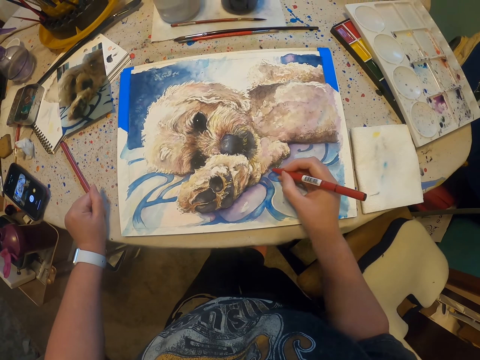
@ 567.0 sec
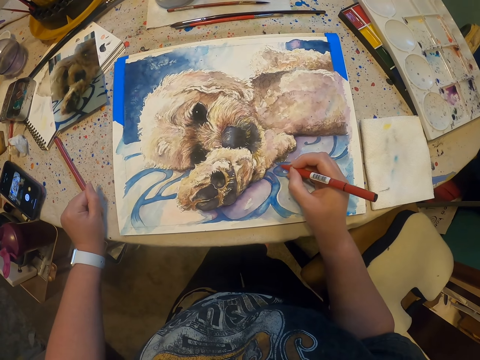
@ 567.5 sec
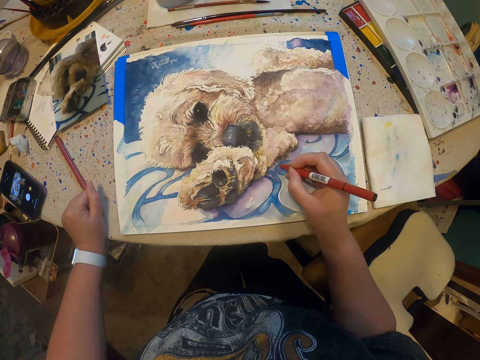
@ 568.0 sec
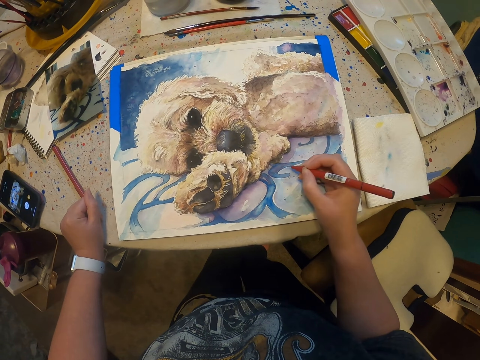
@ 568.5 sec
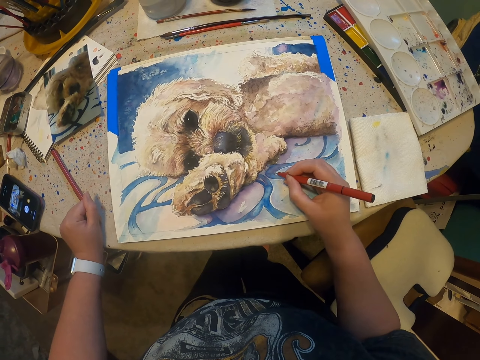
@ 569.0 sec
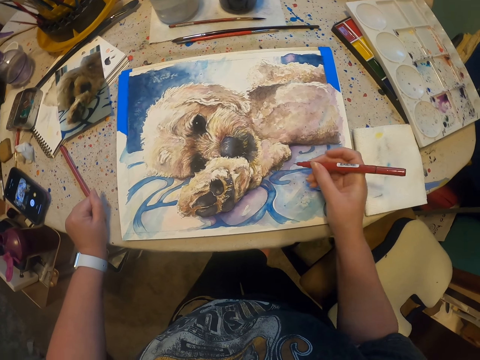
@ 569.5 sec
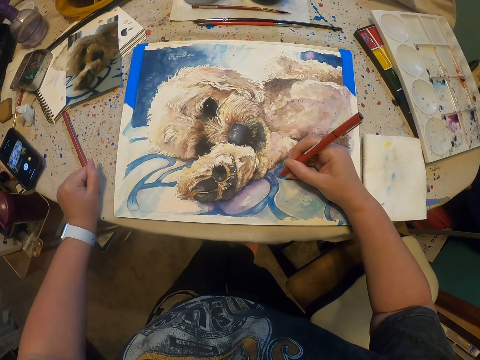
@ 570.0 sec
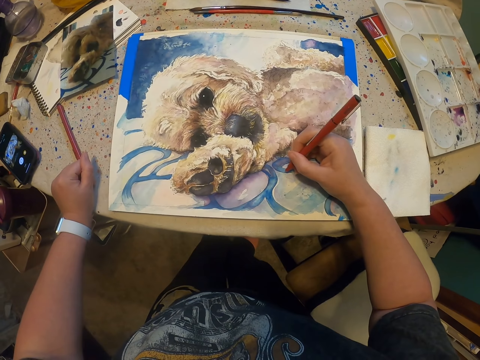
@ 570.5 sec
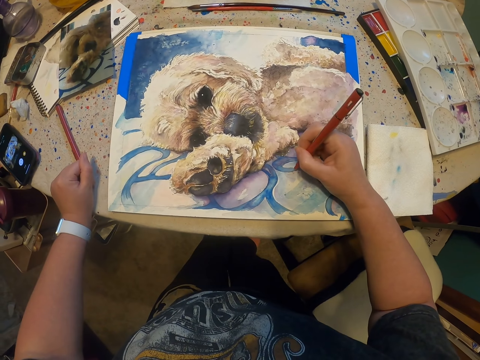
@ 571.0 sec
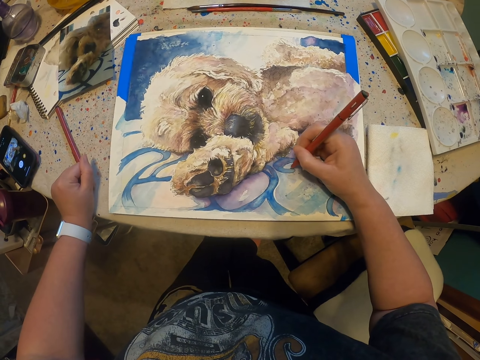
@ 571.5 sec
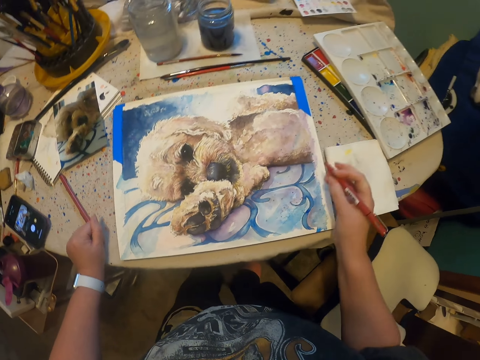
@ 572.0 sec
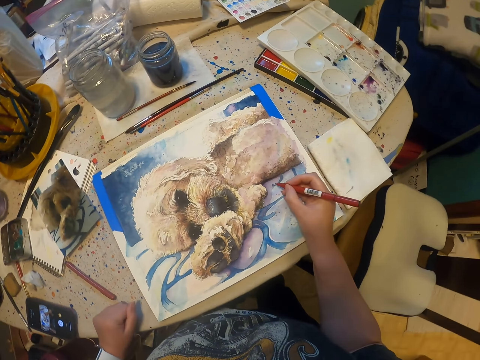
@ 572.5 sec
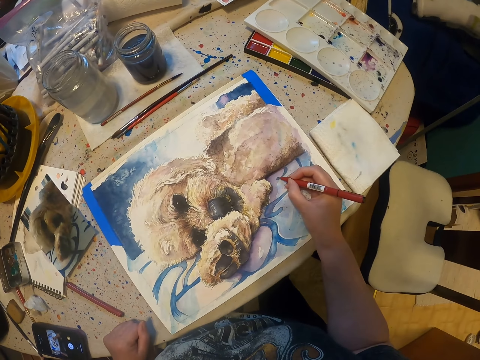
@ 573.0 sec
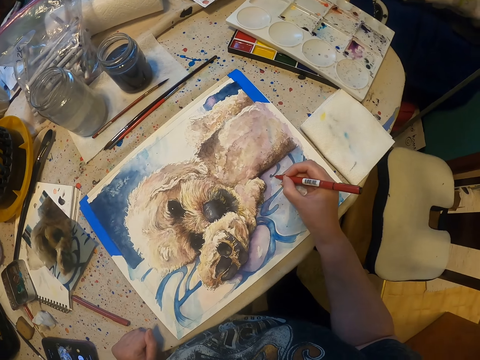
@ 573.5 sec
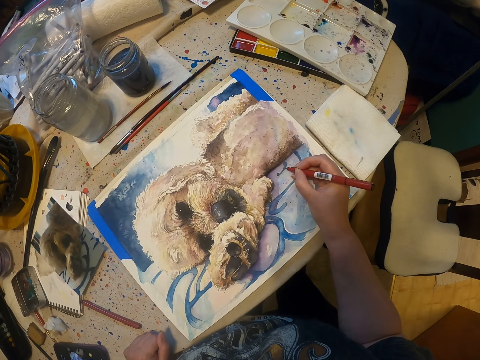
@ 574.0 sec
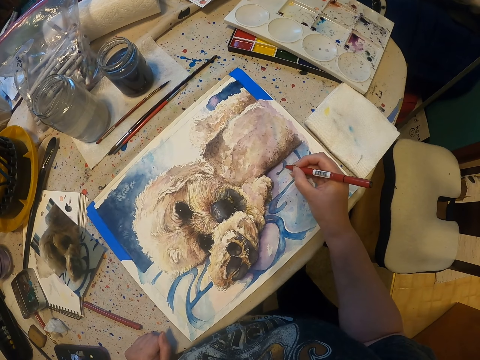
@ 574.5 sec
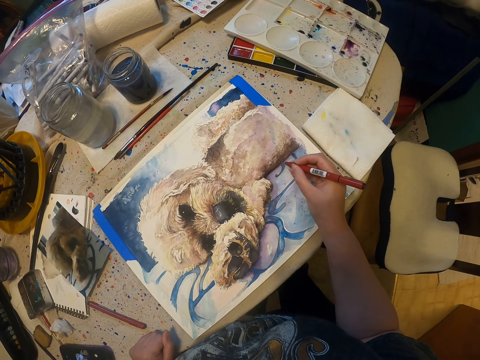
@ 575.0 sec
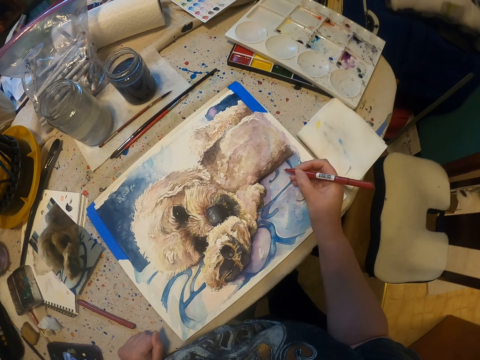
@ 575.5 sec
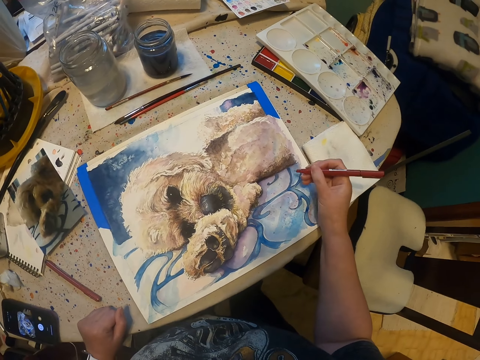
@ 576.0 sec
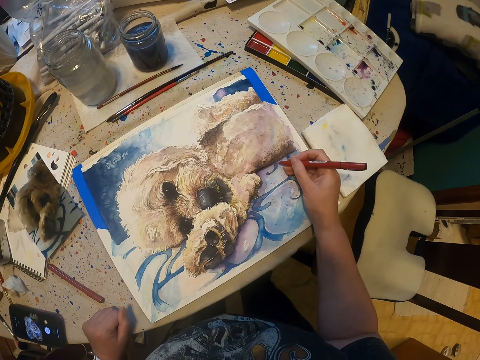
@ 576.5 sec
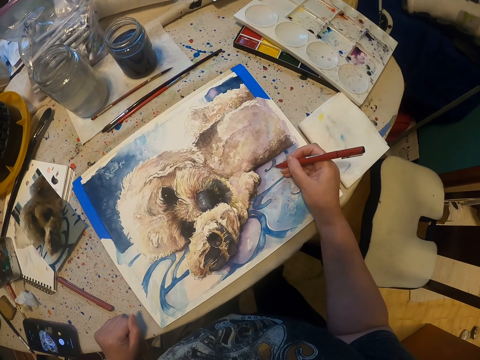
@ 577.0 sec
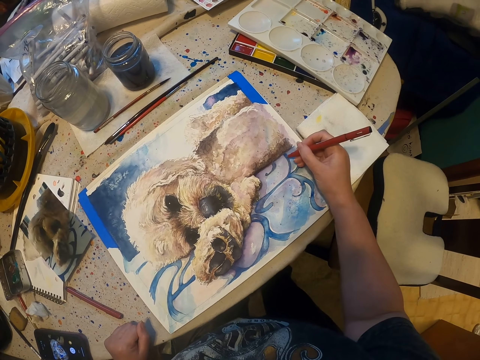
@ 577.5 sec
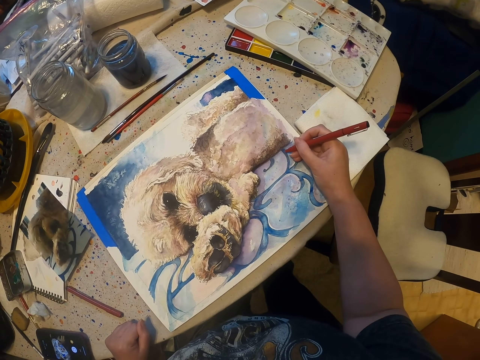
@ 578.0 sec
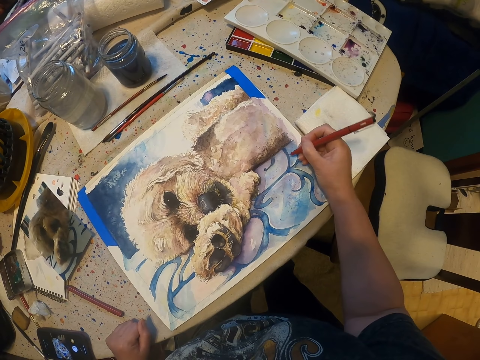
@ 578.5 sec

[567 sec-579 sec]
The camera wearer draws on the painting with a drawing pen repeatedly.

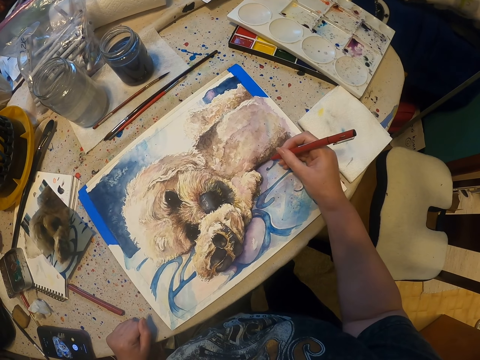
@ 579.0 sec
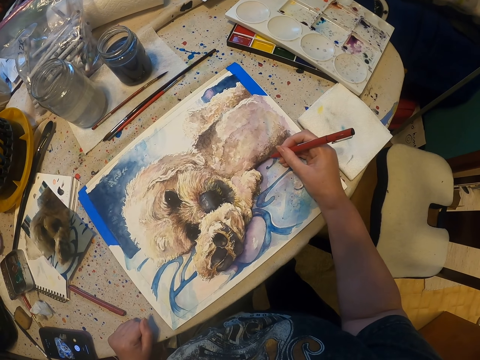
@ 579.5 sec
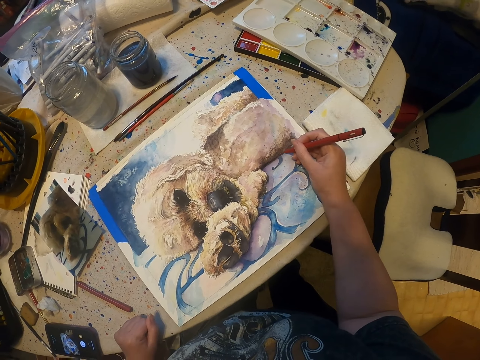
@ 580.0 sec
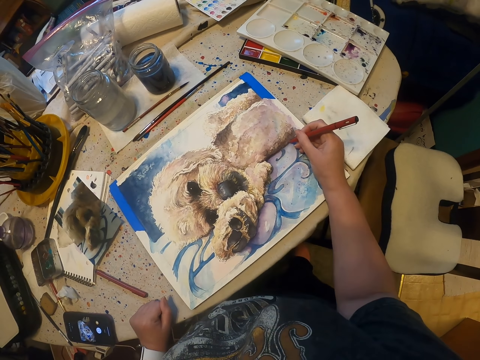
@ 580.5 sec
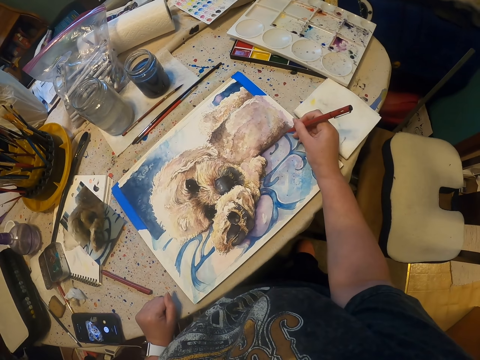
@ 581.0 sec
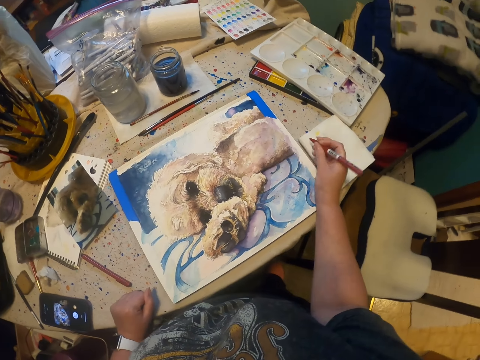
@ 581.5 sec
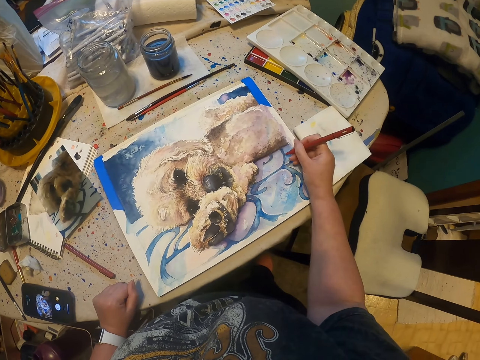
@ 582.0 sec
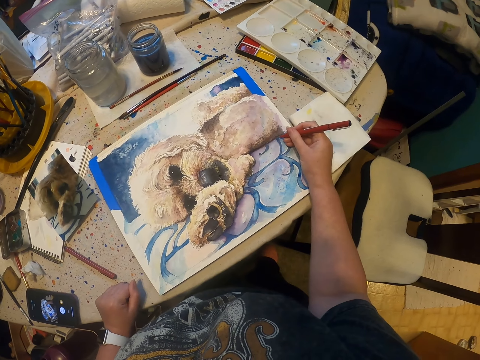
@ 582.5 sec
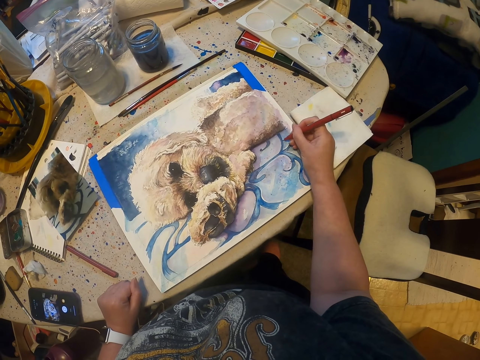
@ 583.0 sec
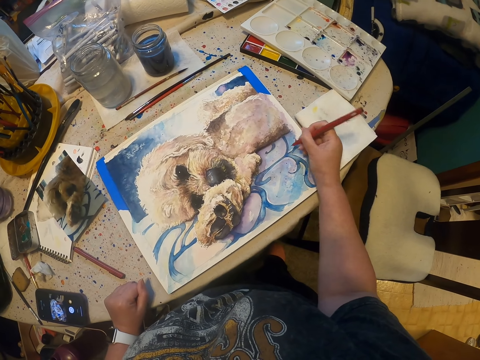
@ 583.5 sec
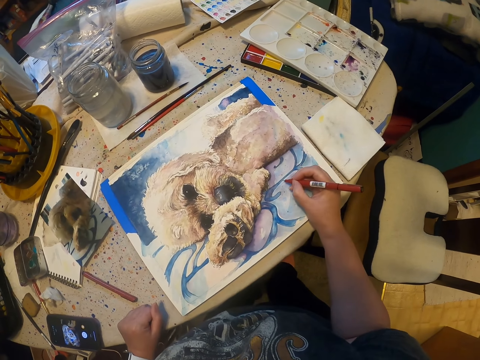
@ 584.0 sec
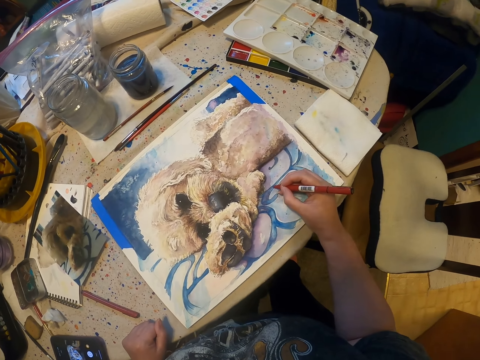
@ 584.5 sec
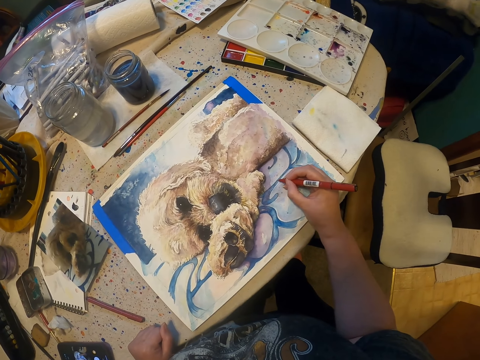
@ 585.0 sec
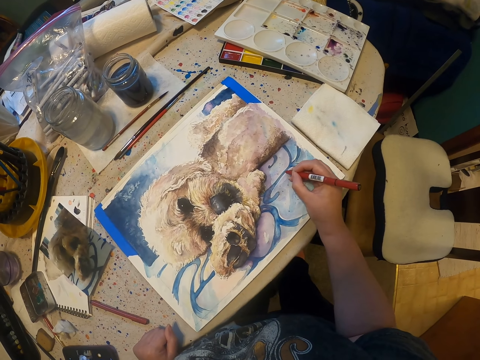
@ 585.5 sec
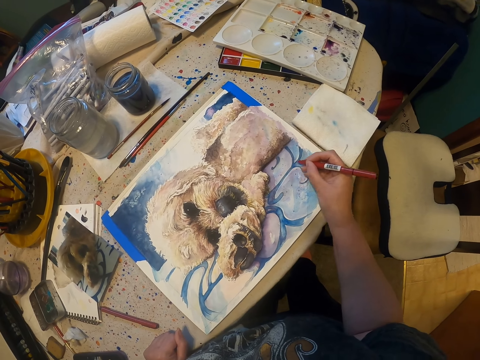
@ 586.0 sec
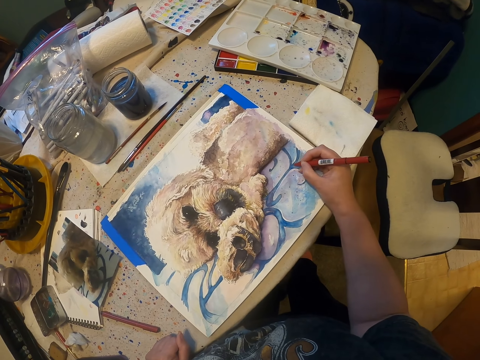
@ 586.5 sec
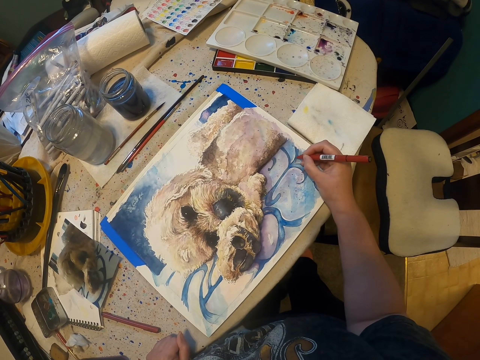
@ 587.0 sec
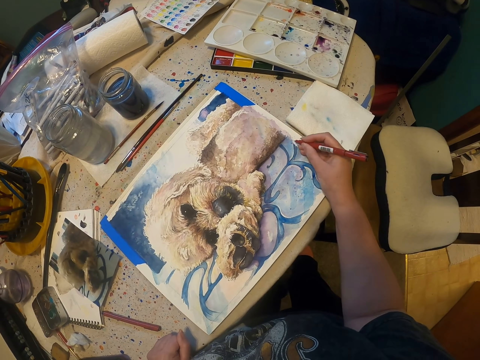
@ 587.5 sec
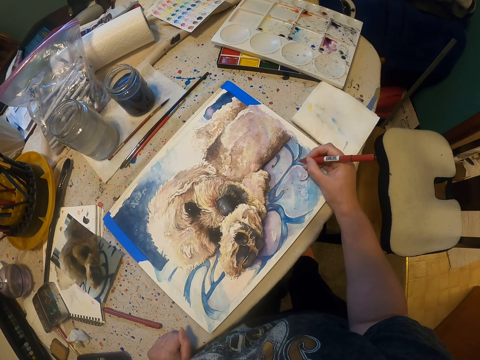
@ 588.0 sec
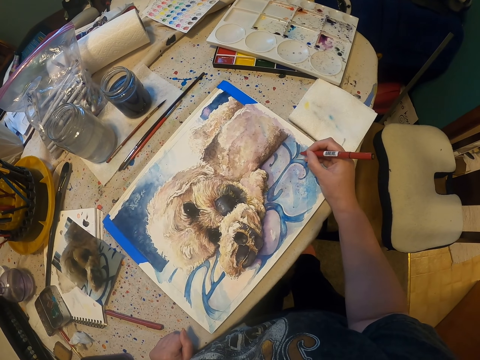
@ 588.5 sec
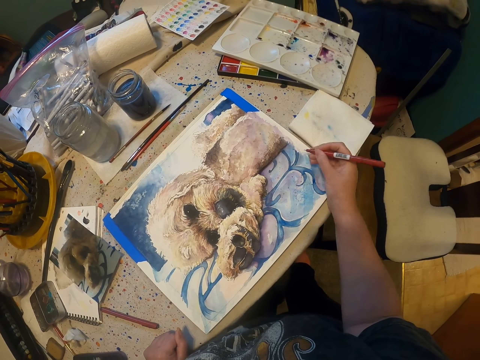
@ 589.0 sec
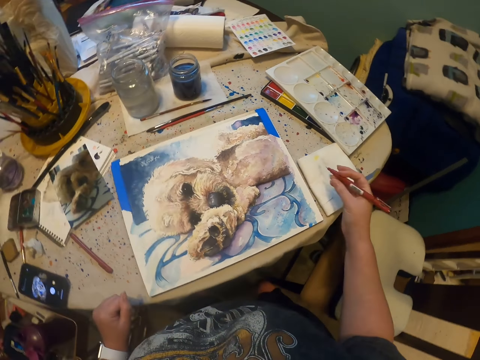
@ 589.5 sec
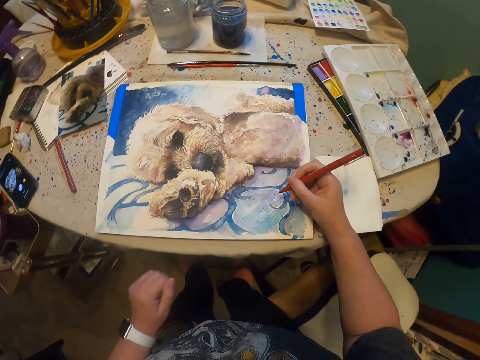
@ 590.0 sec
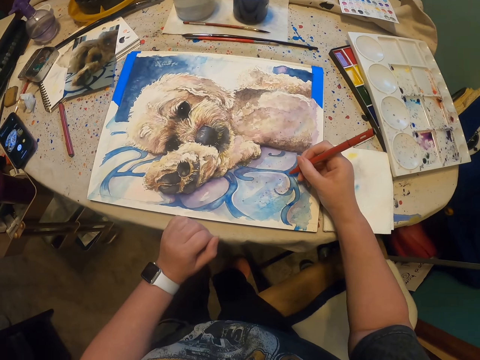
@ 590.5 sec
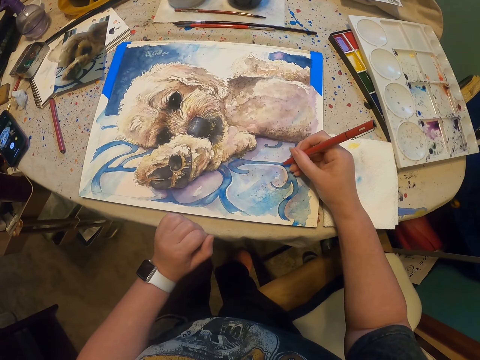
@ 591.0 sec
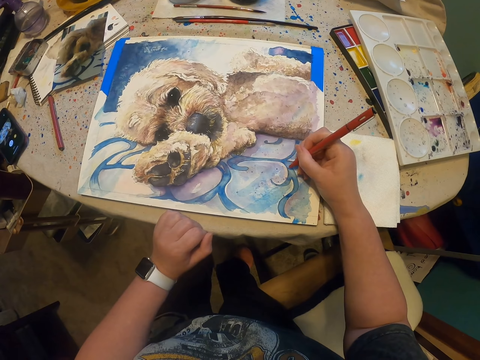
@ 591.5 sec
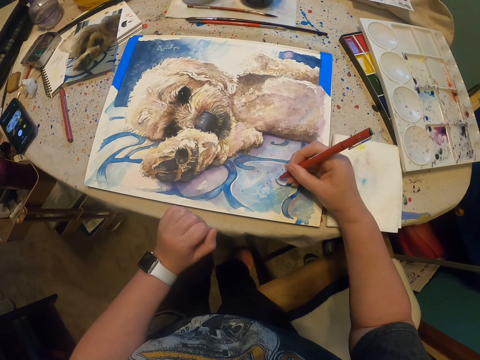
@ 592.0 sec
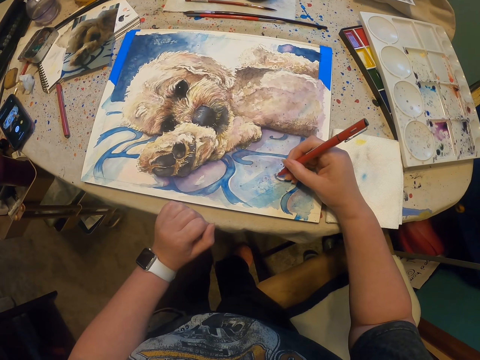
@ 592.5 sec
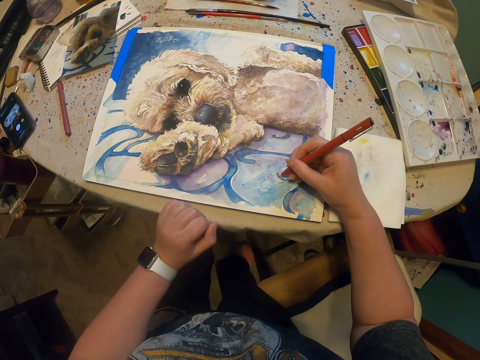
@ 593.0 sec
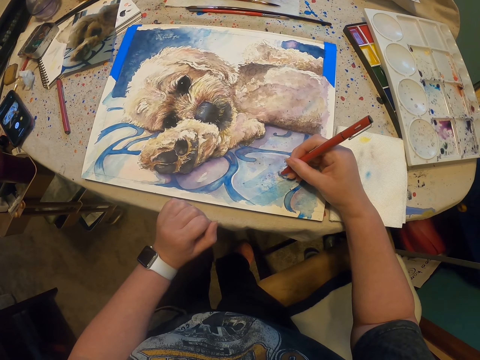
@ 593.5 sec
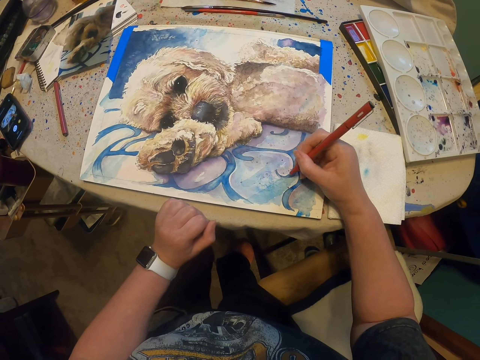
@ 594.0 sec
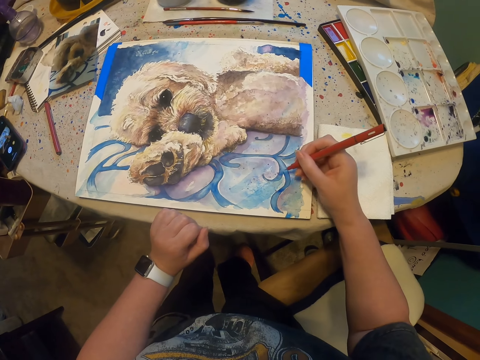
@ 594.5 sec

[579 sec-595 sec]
The camera wearer draws on the painting with the drawing pen repeatedly.
